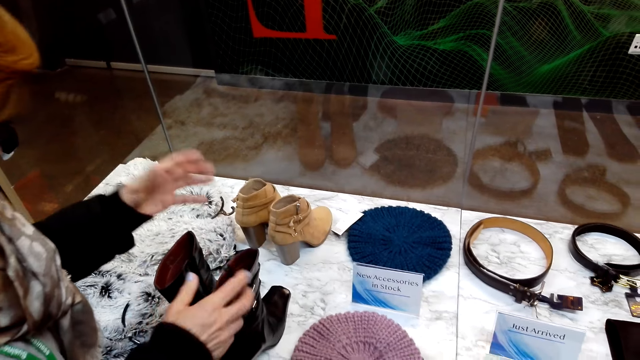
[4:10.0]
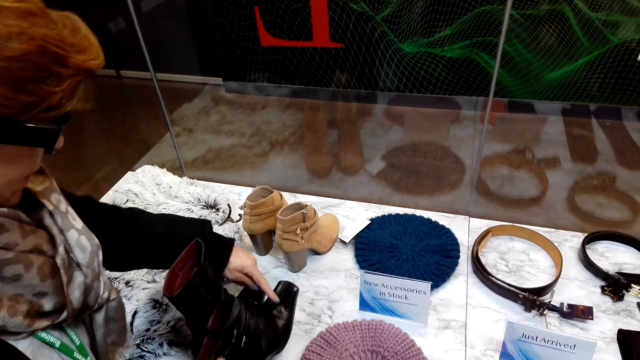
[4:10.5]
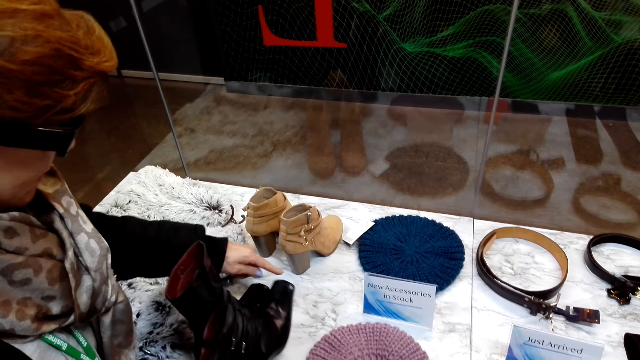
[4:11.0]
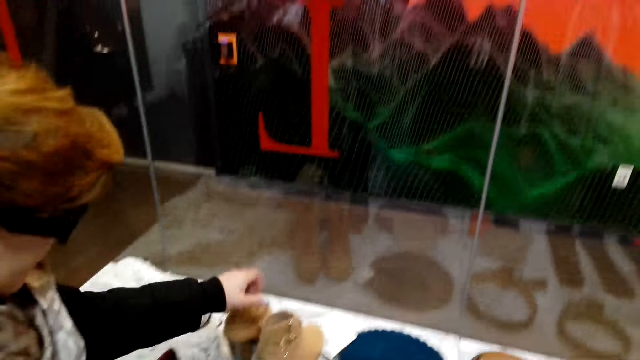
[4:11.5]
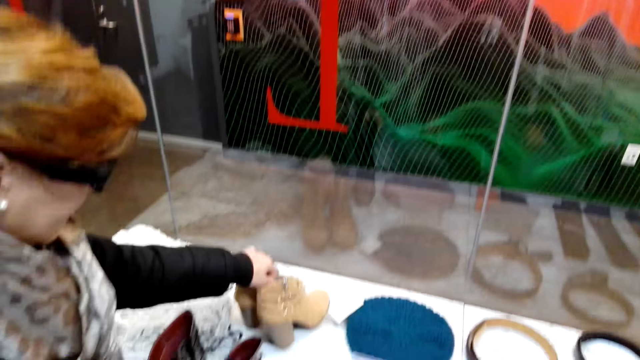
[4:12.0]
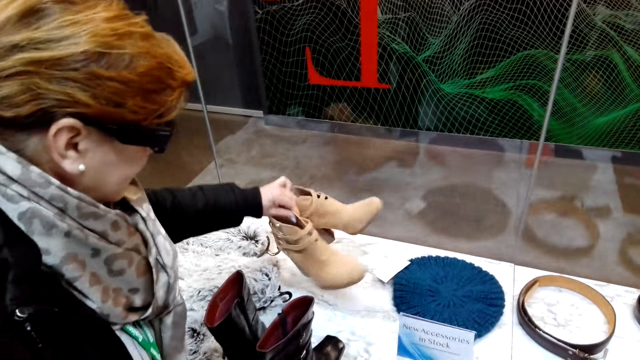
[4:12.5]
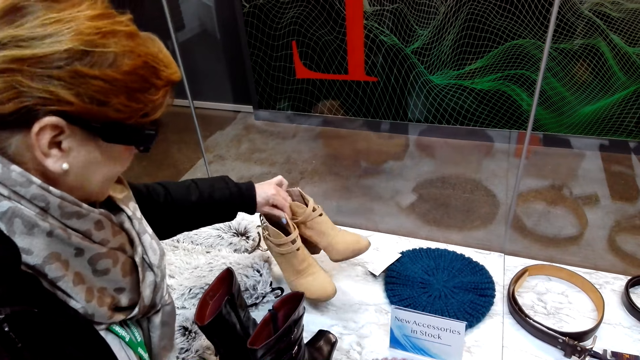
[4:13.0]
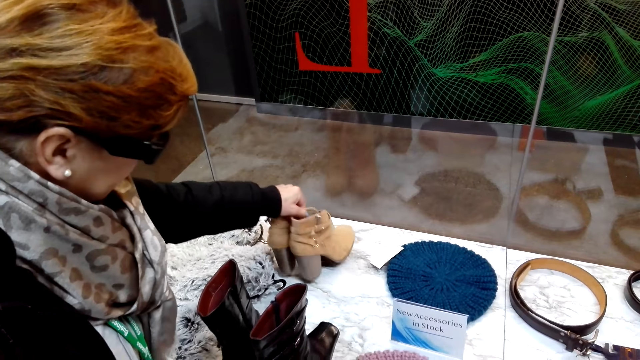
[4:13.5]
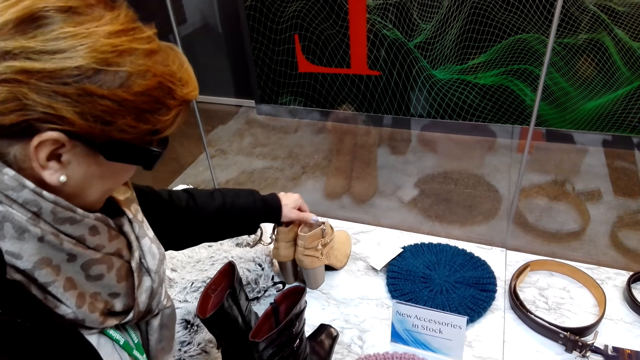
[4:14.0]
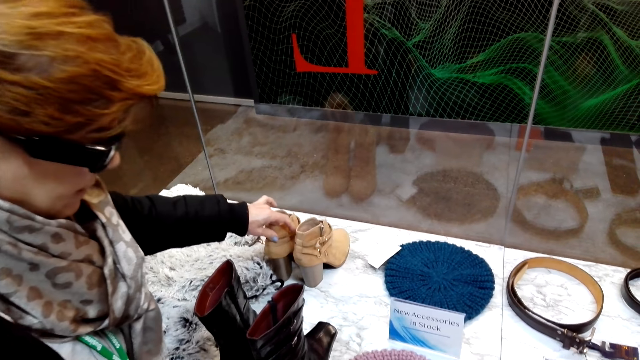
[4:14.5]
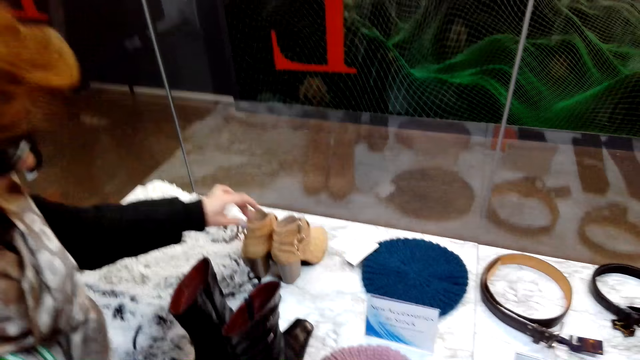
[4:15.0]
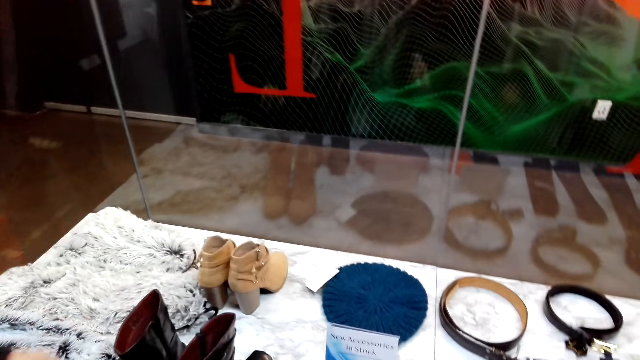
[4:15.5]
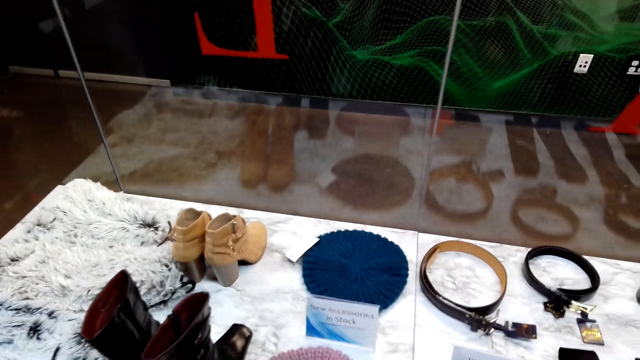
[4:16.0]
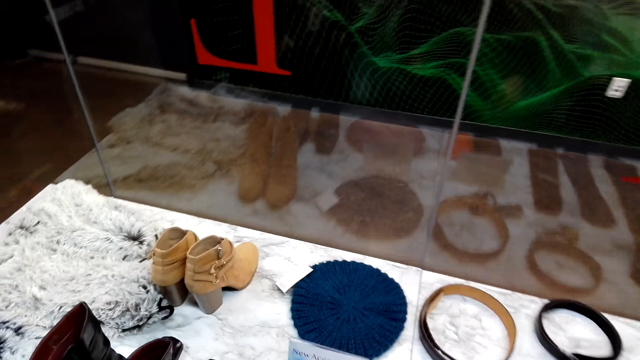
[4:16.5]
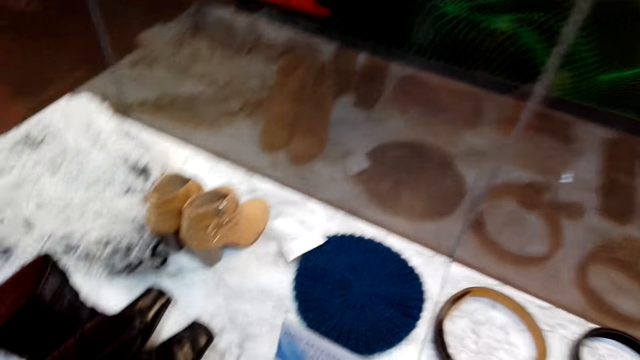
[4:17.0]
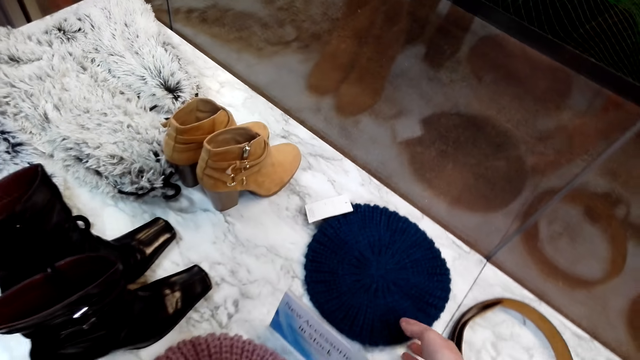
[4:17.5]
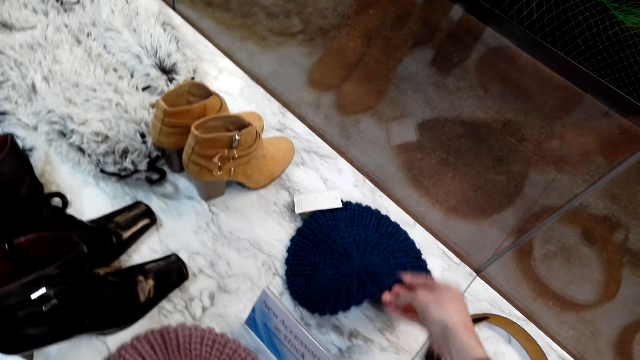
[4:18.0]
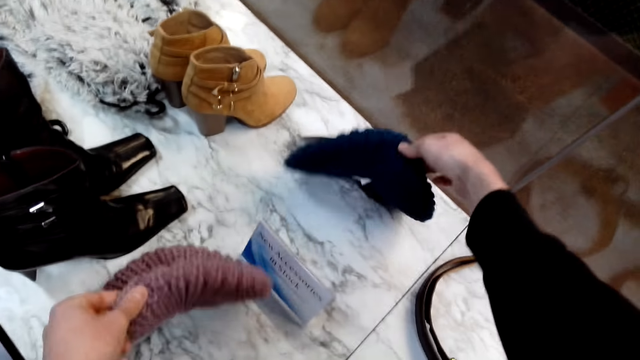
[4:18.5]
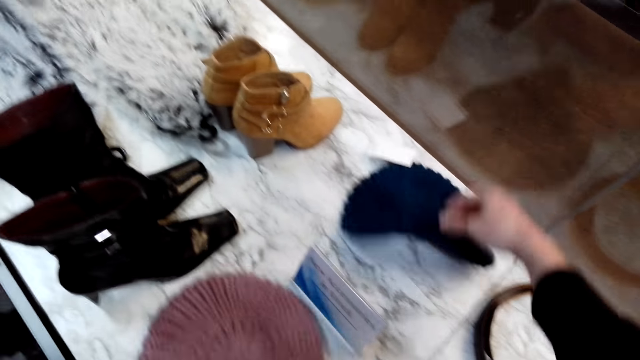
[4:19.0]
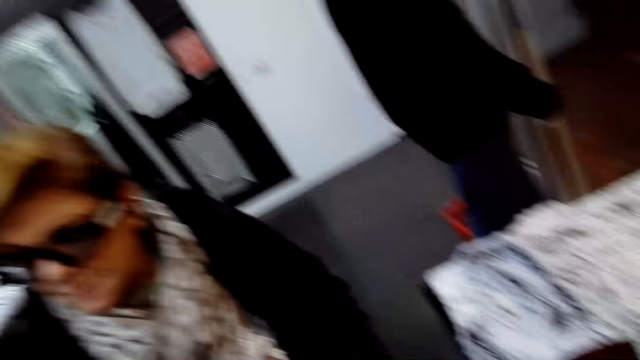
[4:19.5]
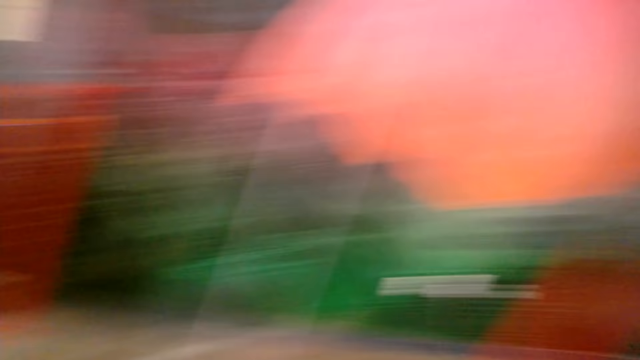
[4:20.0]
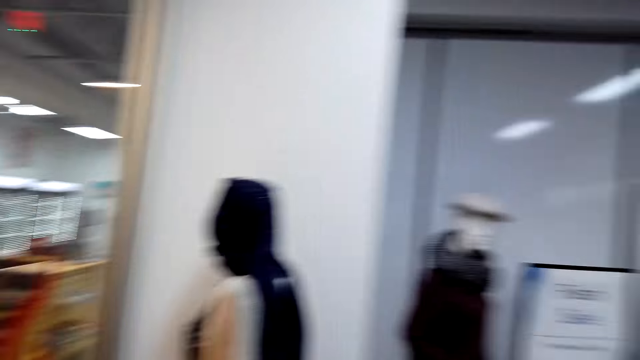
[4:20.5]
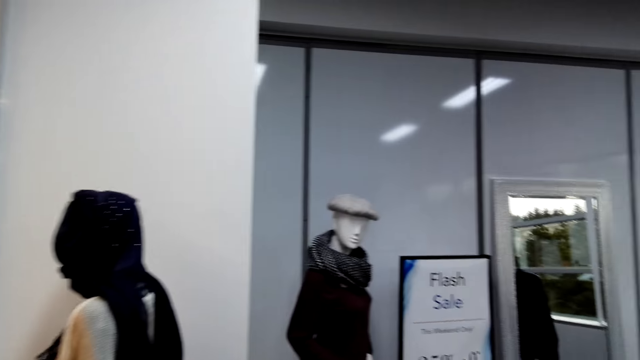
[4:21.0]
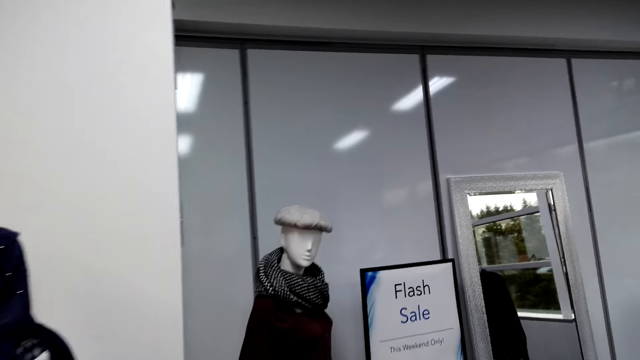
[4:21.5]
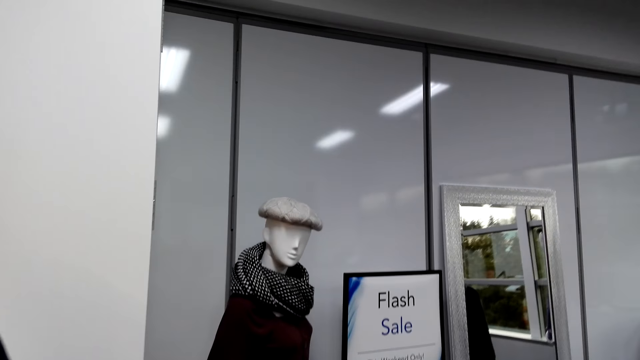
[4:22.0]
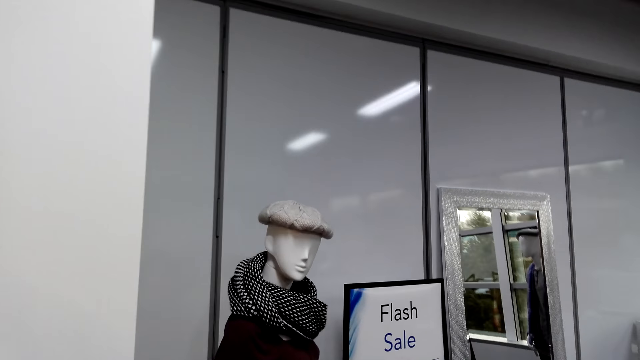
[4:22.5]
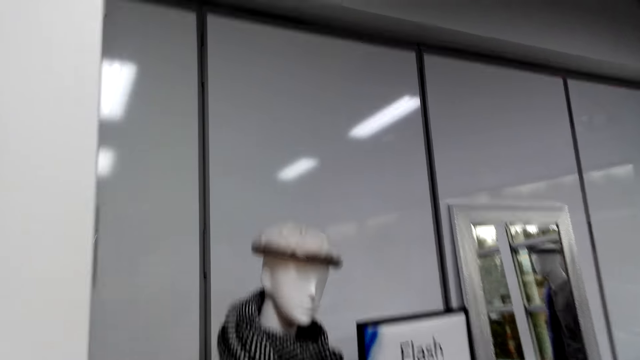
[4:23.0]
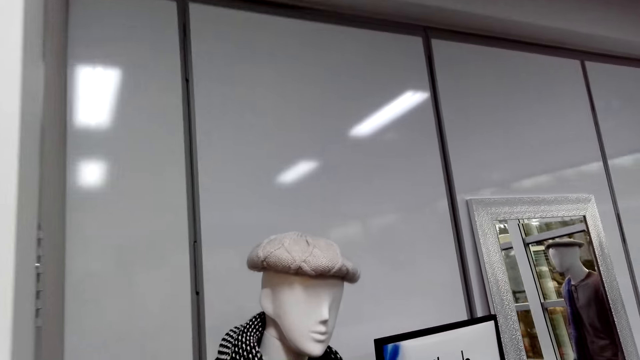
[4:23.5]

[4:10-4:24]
A woman sways hands. The woman holds a boot on the table and touches the boot on the display. The woman lifts up a pair of boots from the table. The woman puts the pair of boots on the table. The camera wearer lifts a hat on the display table. They put the hats on the table. They walk toward a mannequin.

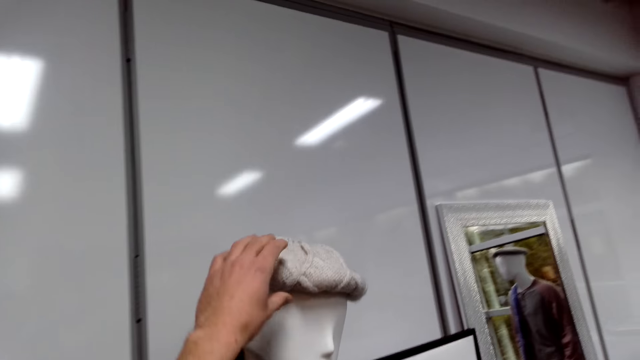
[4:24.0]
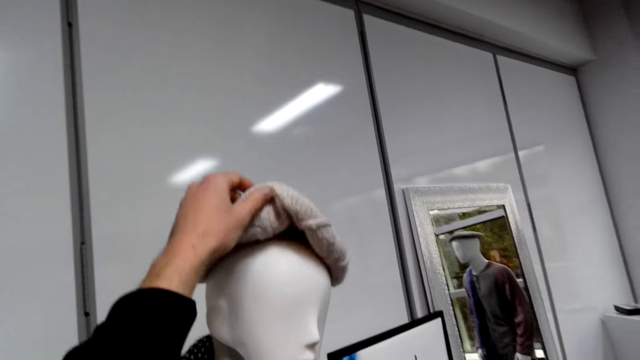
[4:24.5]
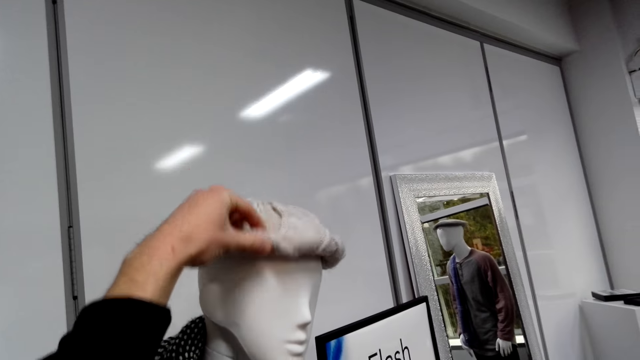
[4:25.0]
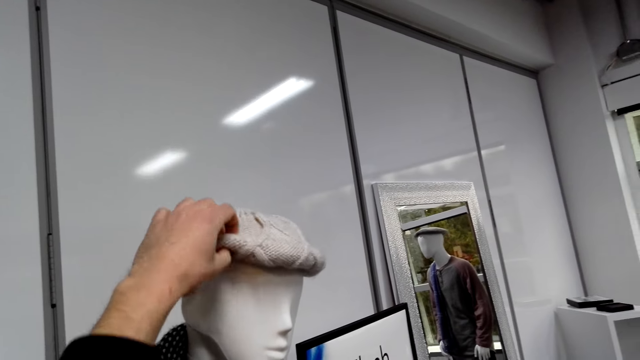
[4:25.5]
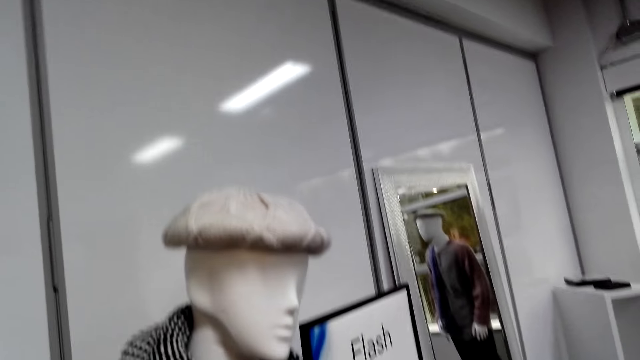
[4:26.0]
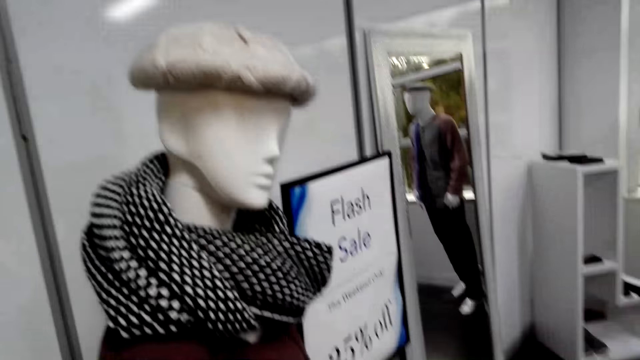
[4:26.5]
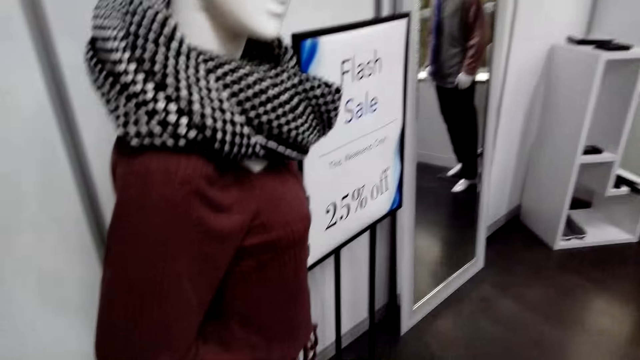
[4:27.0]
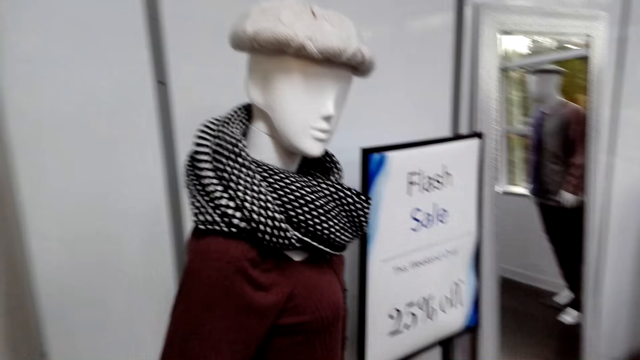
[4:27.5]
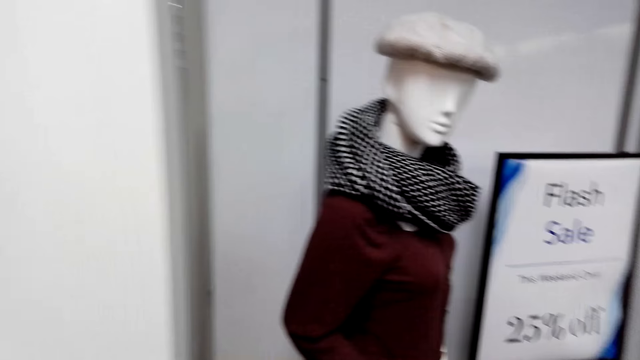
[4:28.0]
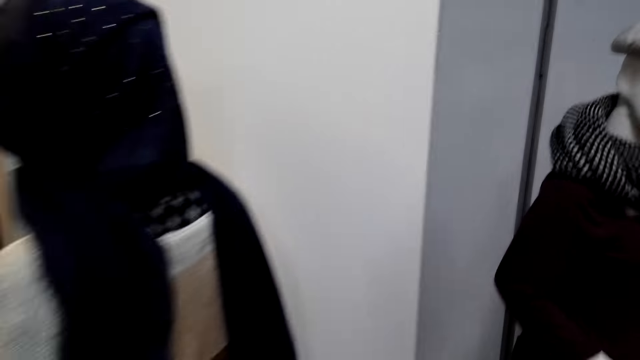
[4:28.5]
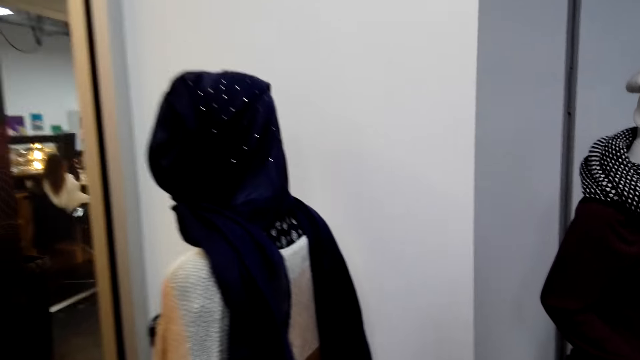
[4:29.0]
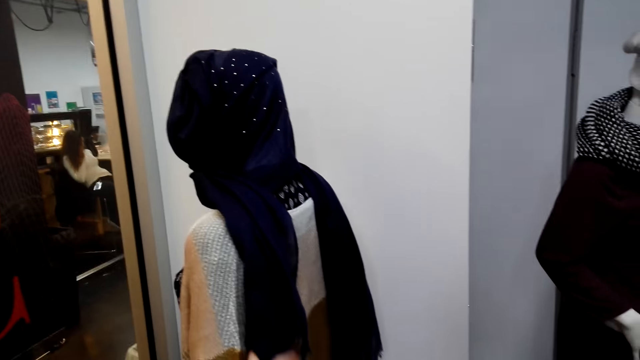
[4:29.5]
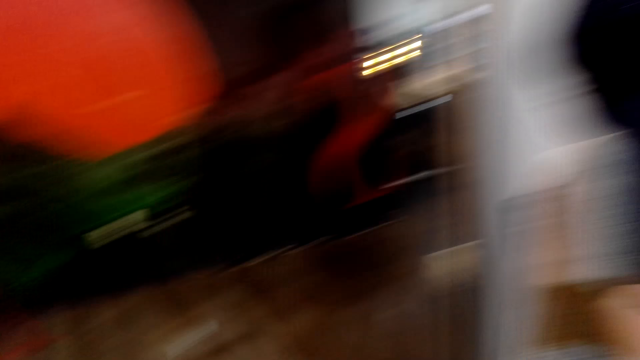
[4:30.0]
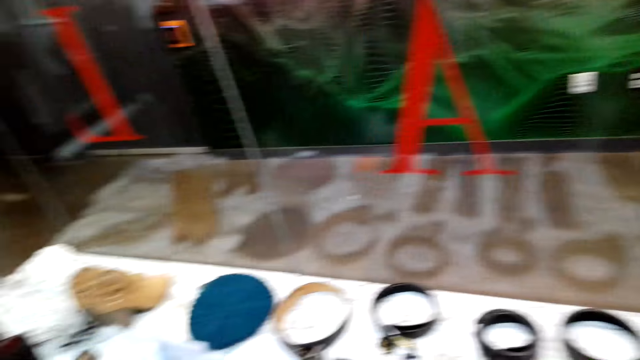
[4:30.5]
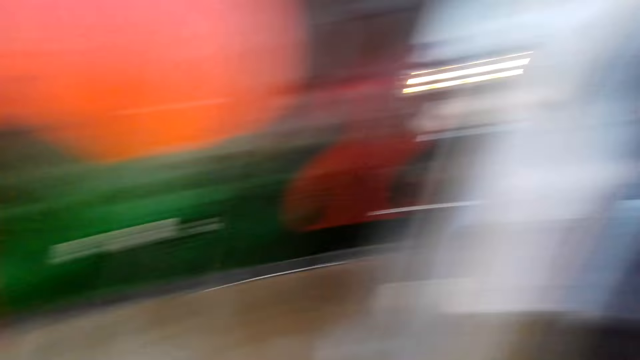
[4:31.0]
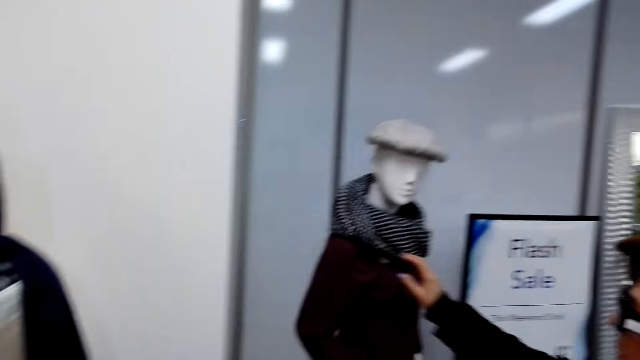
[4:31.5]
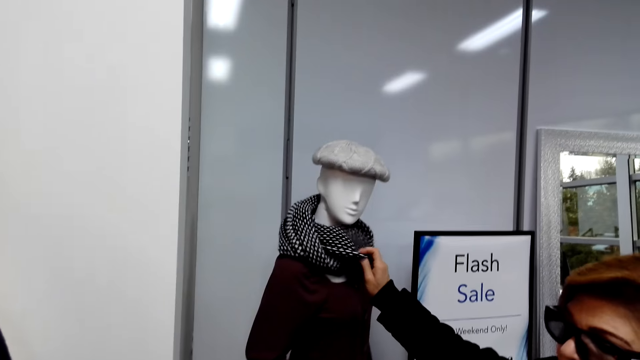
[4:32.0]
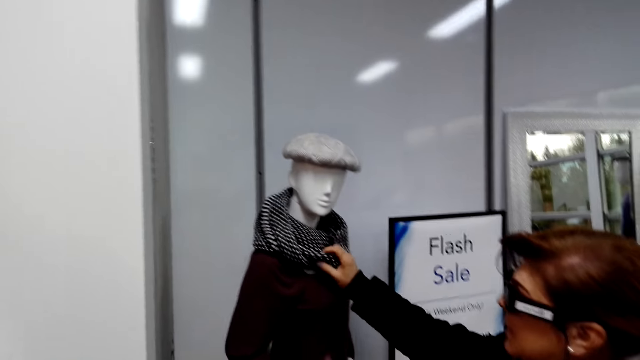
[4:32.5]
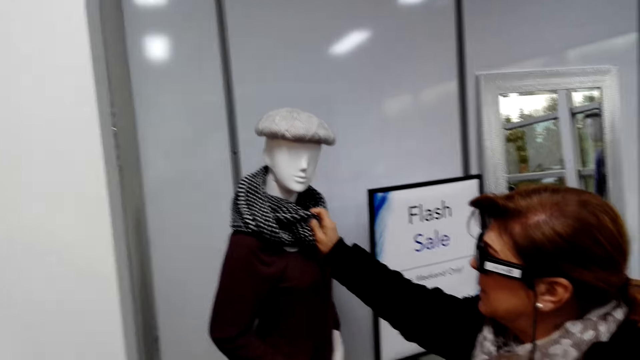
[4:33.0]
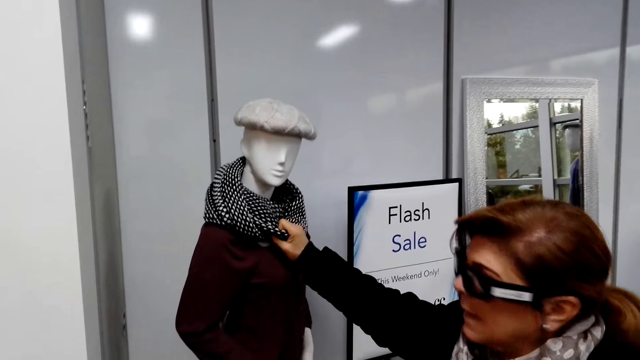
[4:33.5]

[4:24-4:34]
The camera wearer touches a hat on a dummy. They hold the hat on the mannequin. They look around. A woman touches a scarf on a dummy. The woman holds the scarf on the mannequin. The camera wearer points at the scarf.
